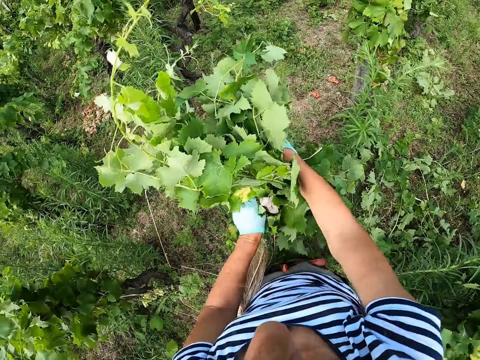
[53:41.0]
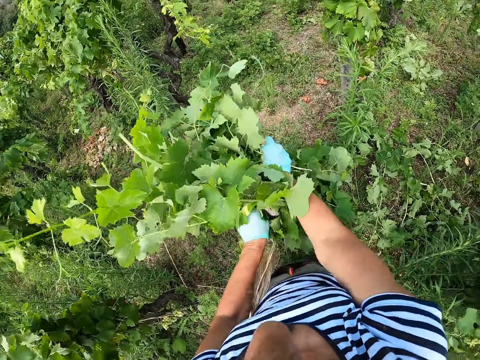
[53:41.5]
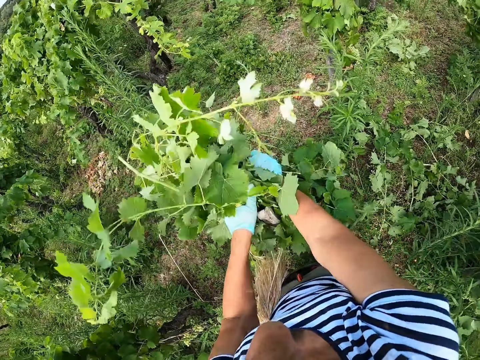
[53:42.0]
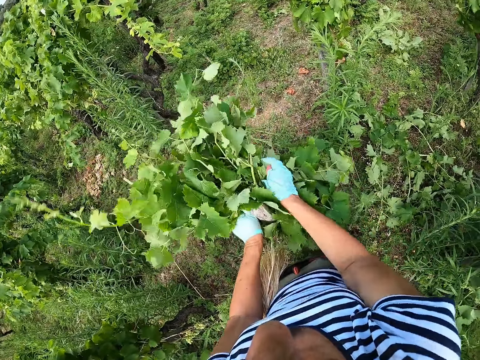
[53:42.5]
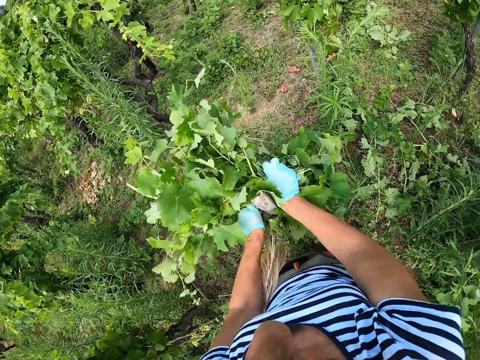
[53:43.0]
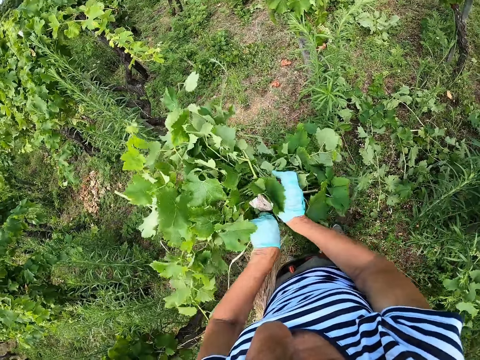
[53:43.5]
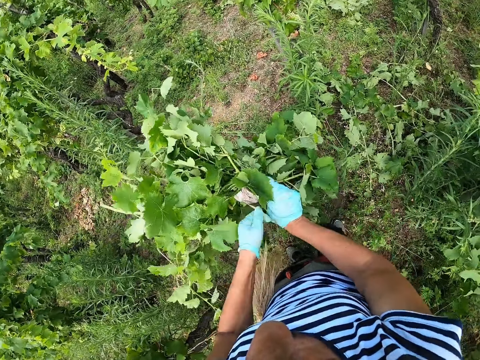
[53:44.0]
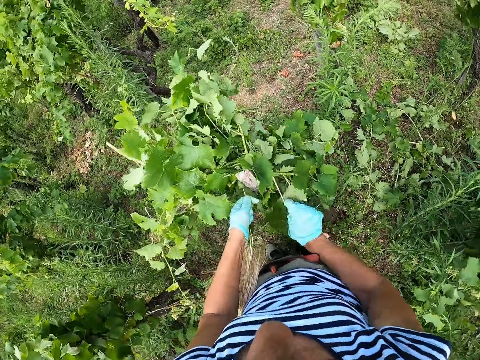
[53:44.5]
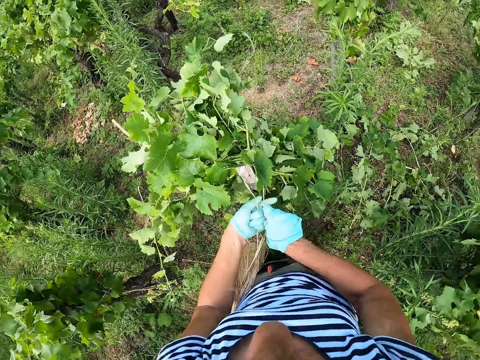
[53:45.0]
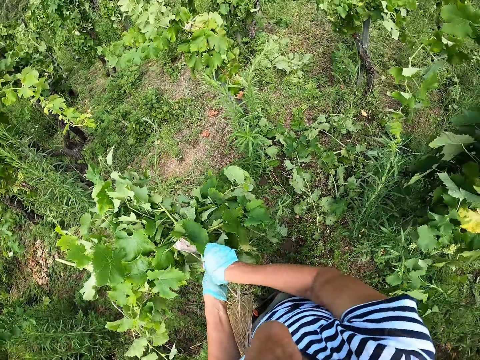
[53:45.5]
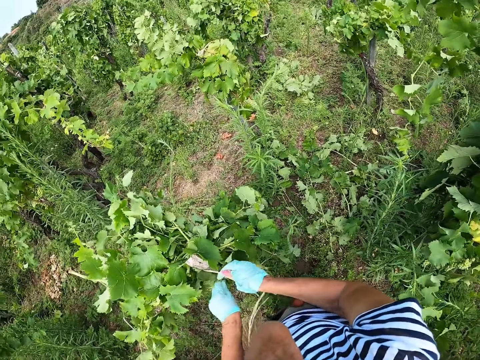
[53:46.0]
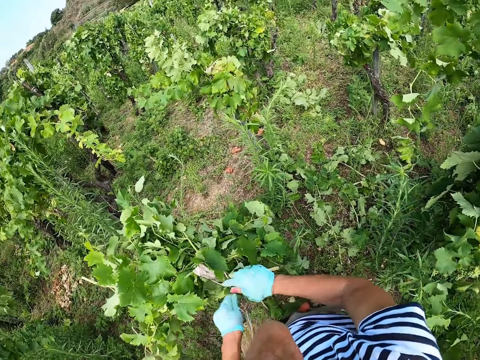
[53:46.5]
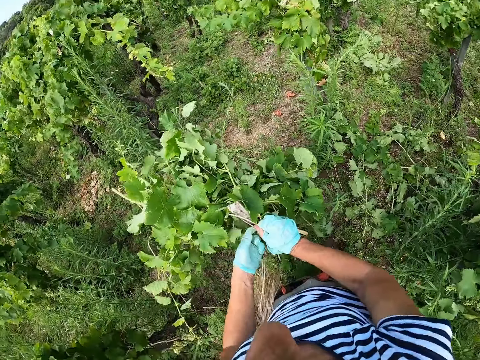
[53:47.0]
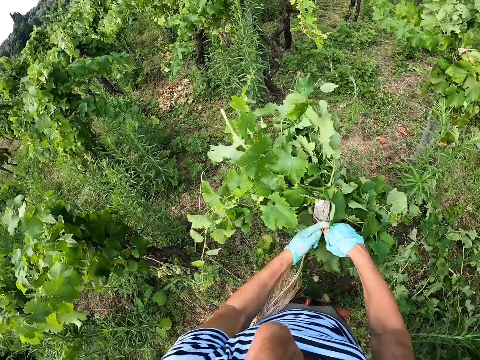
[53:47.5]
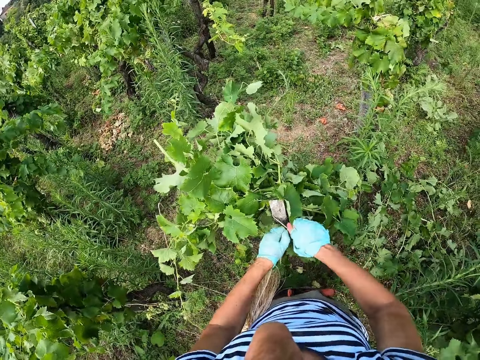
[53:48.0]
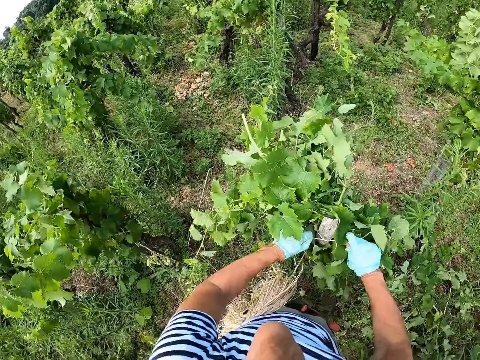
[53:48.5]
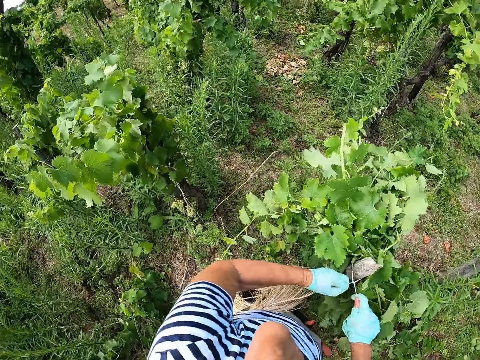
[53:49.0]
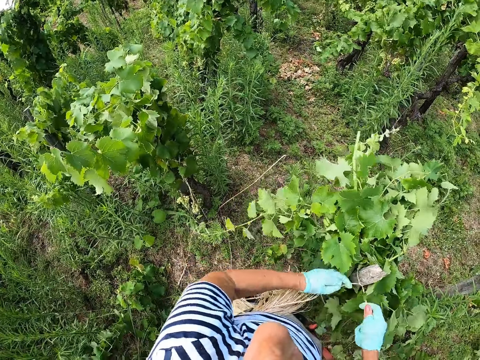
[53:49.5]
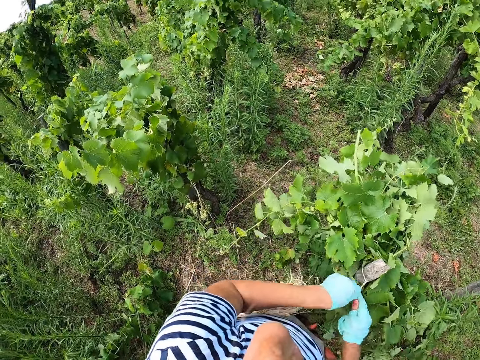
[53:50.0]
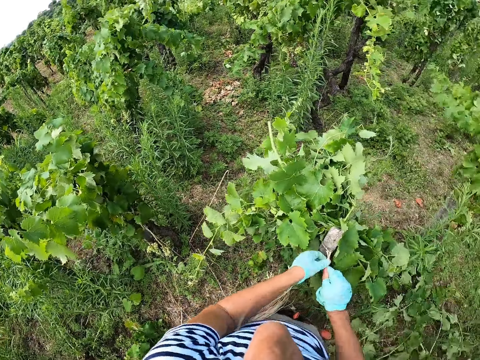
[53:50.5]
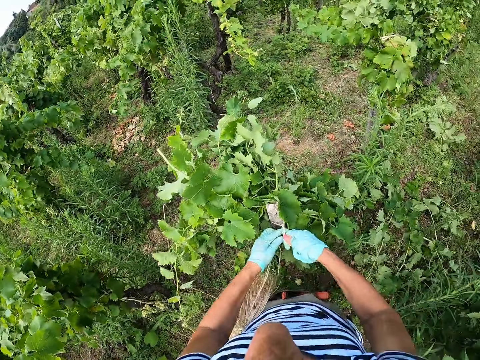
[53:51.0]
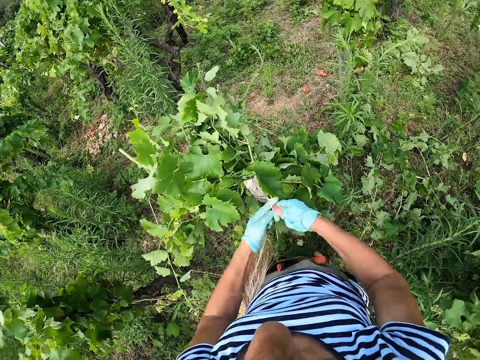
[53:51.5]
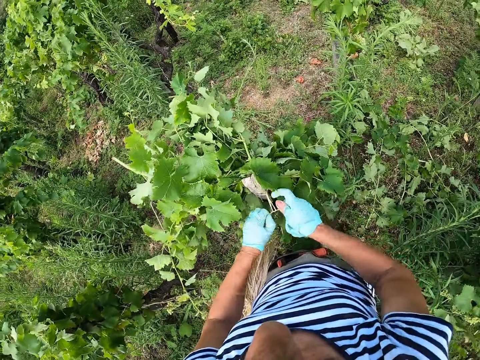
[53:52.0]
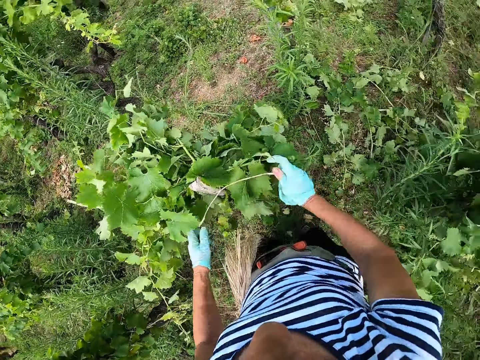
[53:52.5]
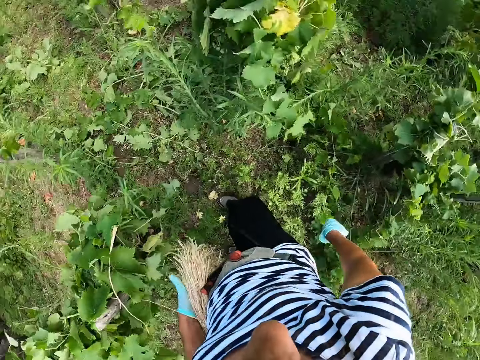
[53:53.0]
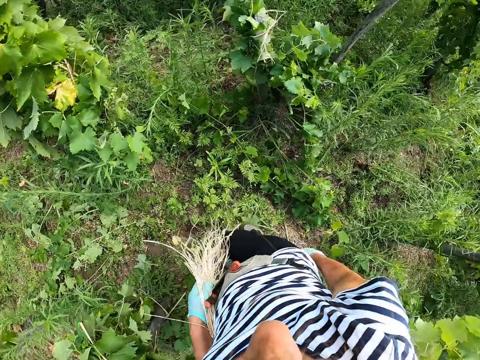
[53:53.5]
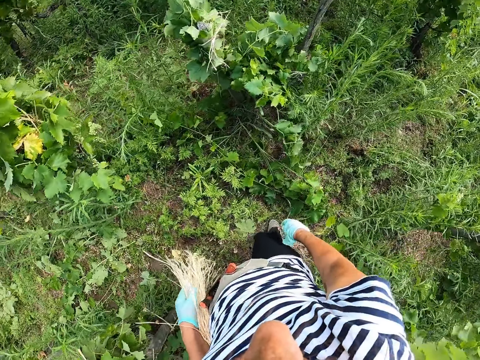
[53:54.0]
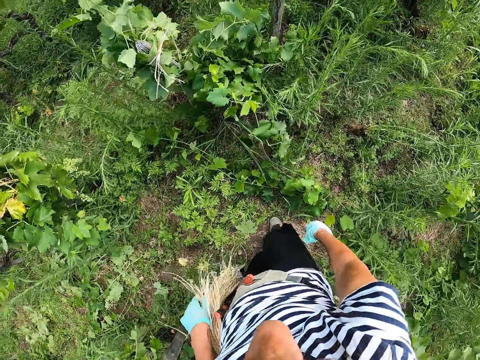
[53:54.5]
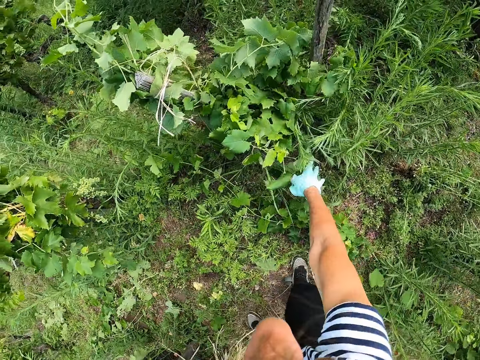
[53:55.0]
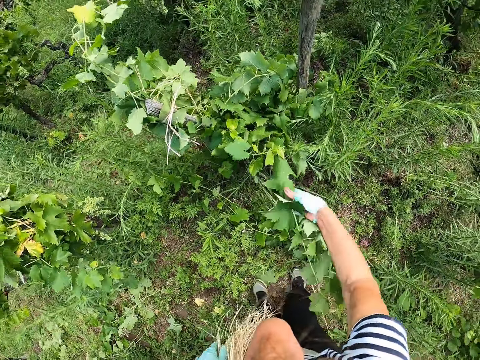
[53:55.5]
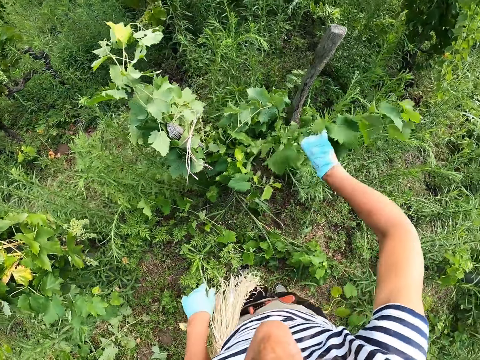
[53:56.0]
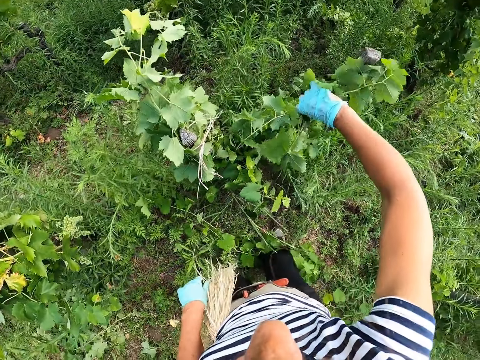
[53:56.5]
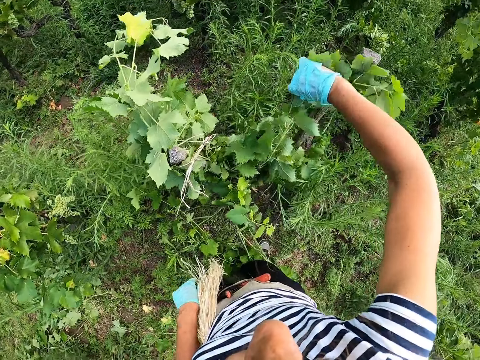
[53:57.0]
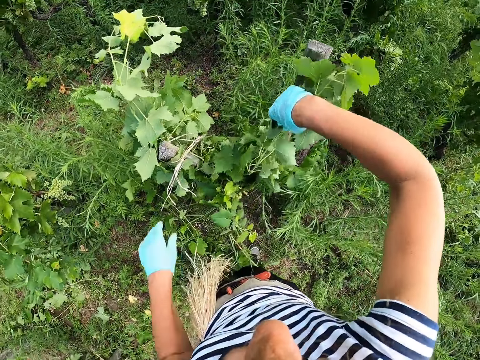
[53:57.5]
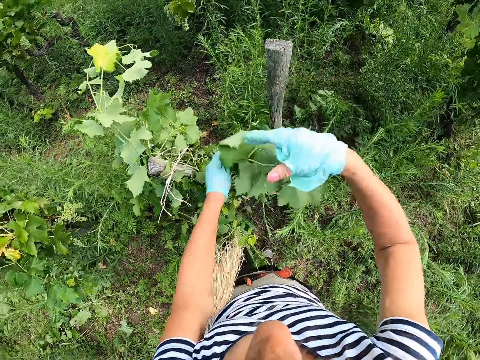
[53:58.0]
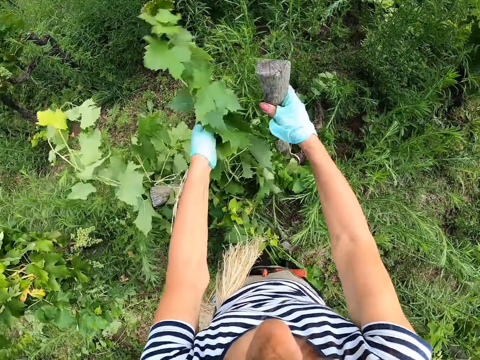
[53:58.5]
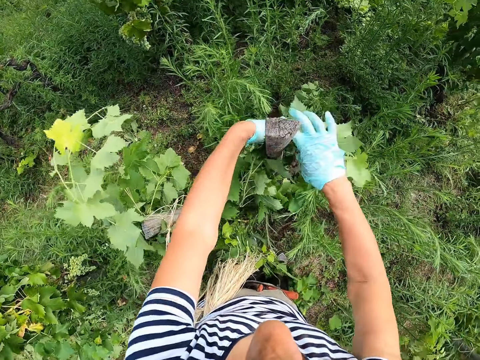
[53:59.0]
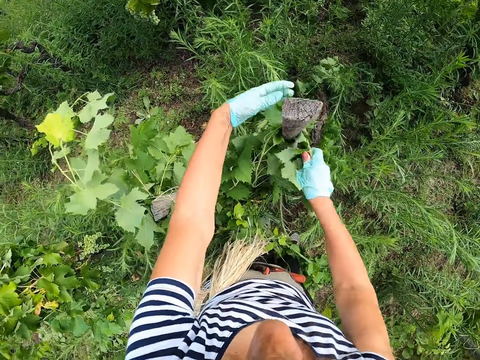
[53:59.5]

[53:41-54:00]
The camera wearer makes the step. They hold leaves, tie the plant on the stake, and wind the leaves to a rod.

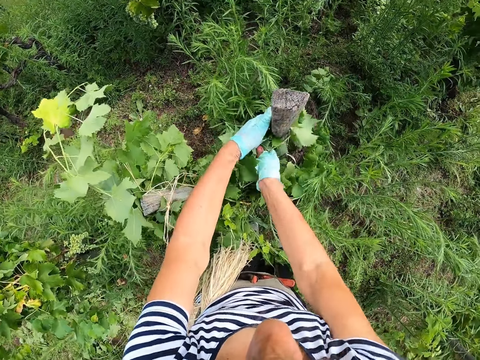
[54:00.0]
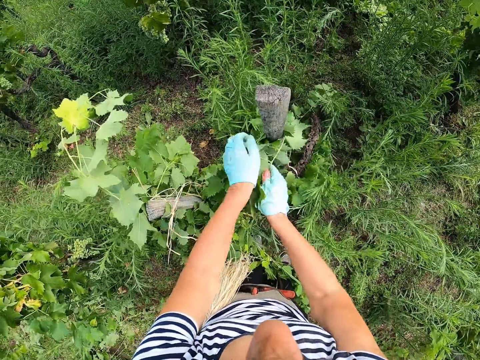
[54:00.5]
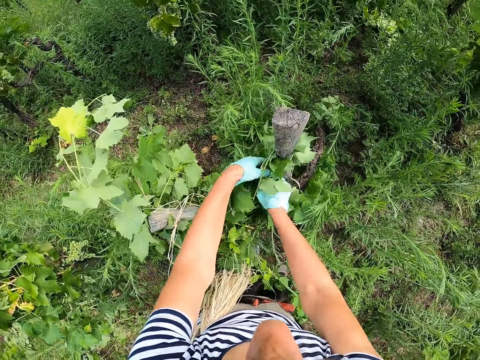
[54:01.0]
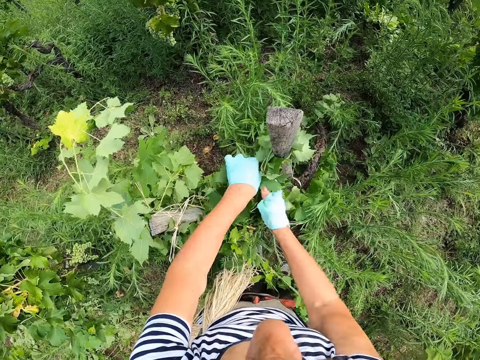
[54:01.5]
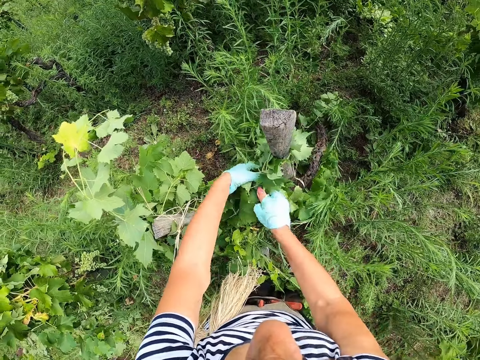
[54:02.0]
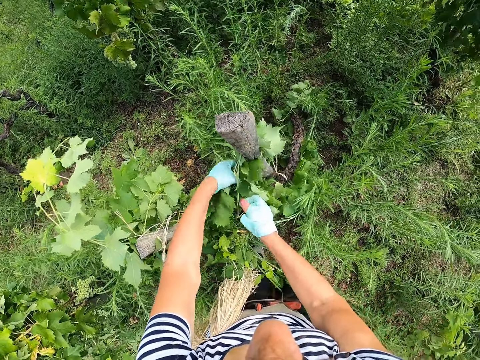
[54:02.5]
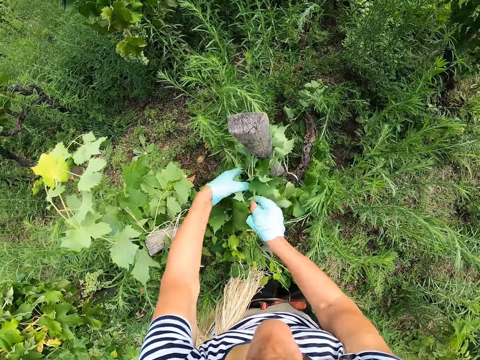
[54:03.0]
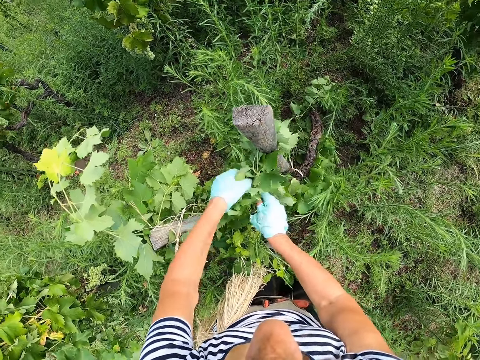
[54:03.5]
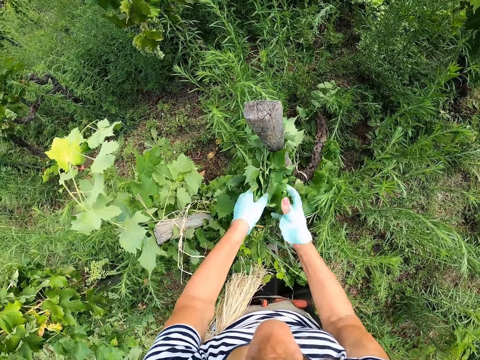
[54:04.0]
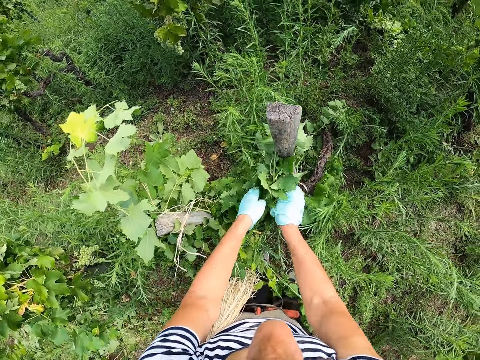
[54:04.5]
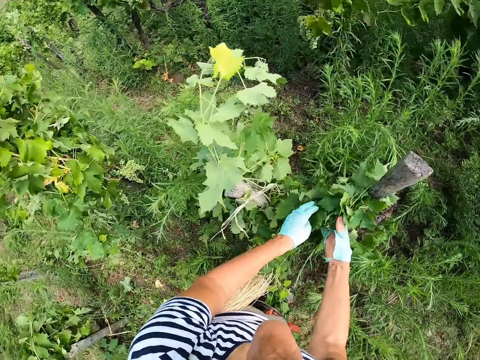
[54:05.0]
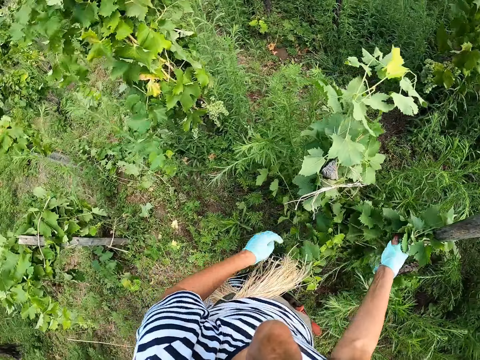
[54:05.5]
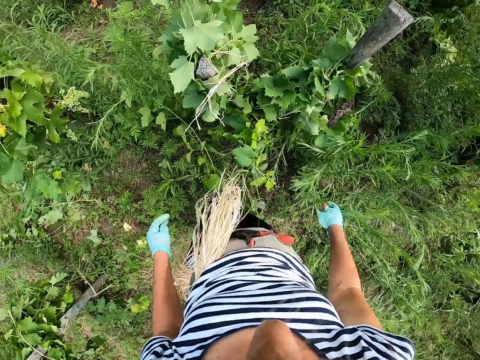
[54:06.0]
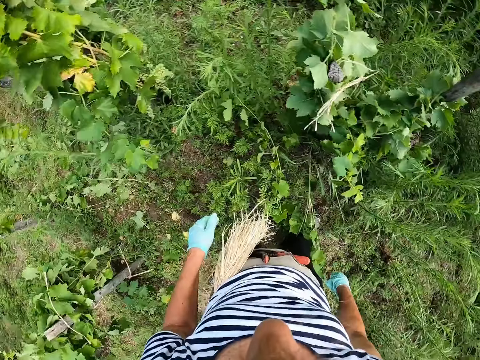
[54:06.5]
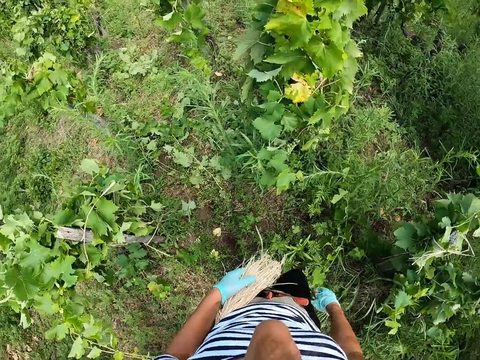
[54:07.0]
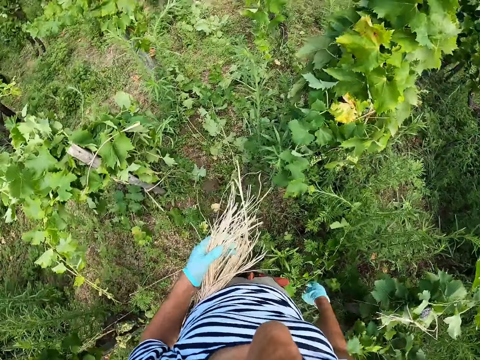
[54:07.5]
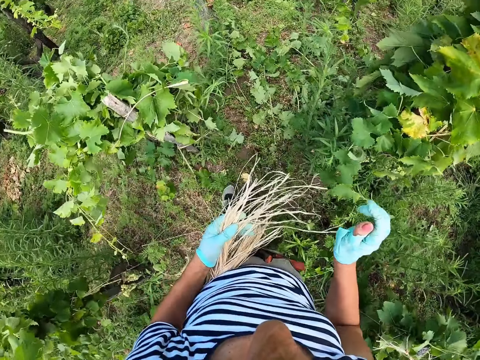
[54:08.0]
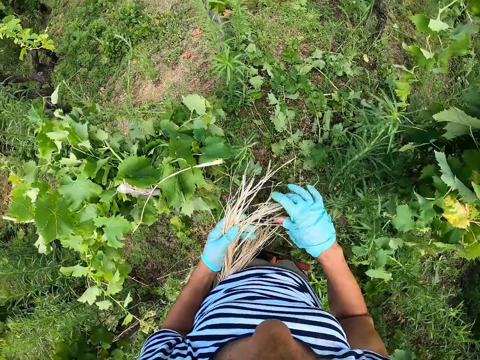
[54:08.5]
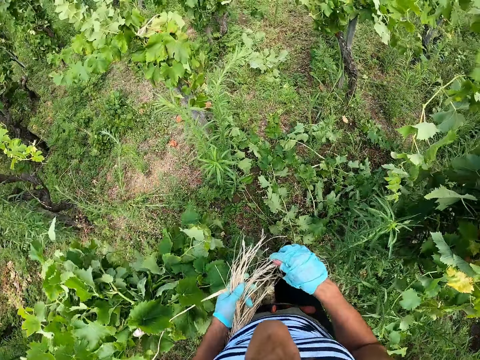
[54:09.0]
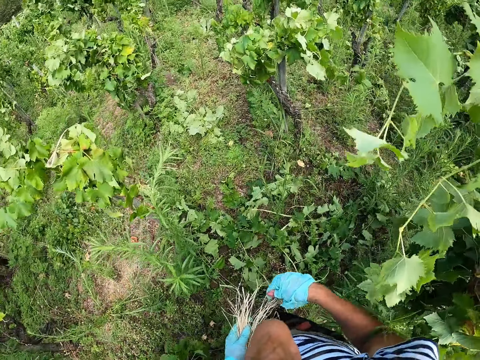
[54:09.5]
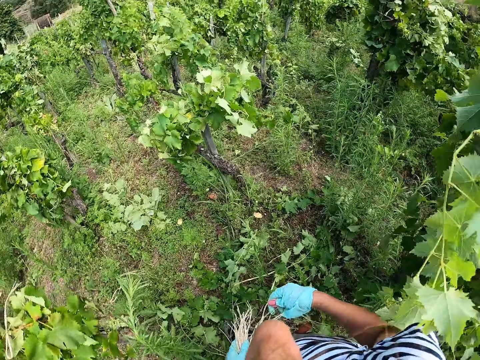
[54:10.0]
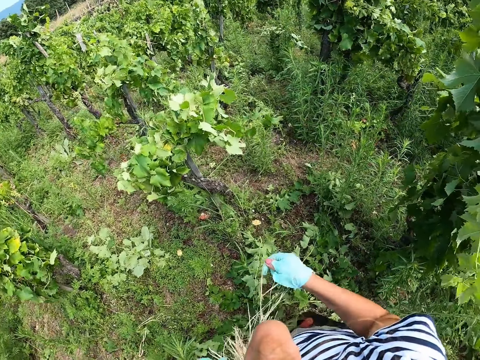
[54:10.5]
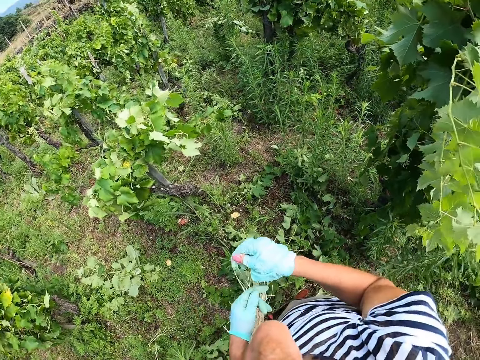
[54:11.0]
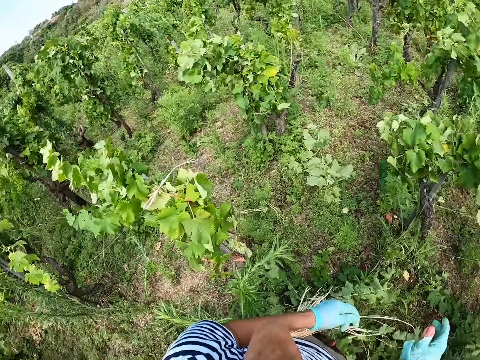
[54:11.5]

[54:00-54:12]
The camera wearer makes the step. They hold the strands and pull a strand.
